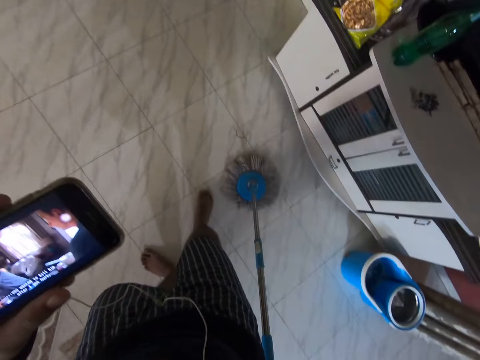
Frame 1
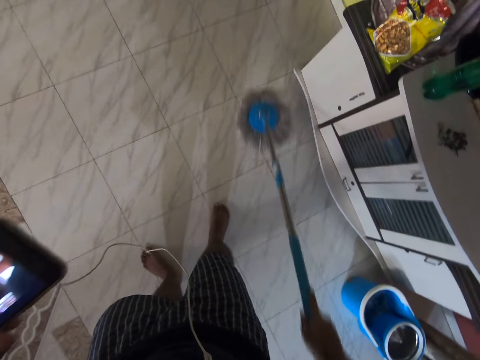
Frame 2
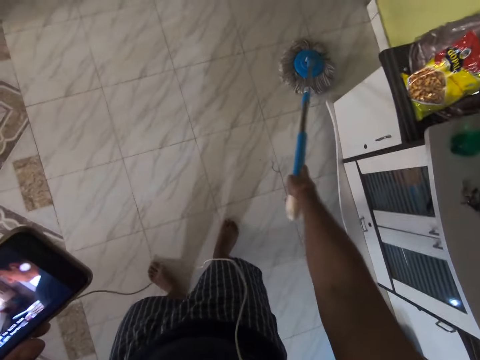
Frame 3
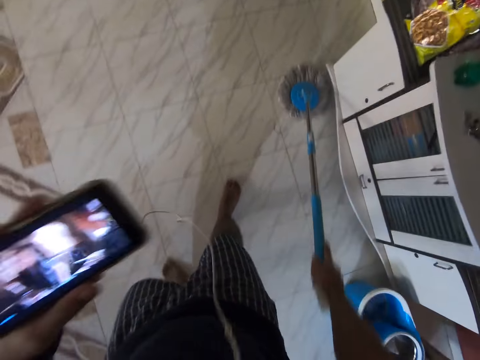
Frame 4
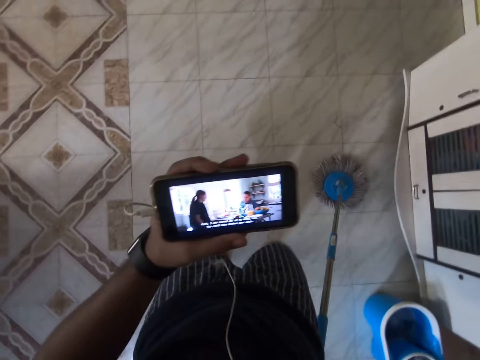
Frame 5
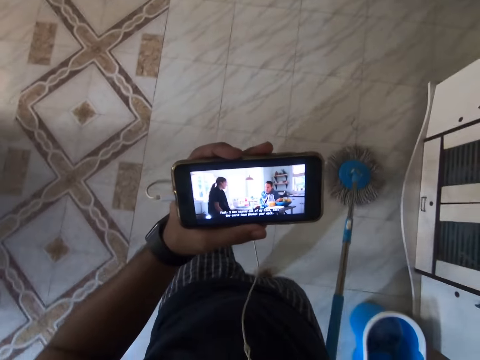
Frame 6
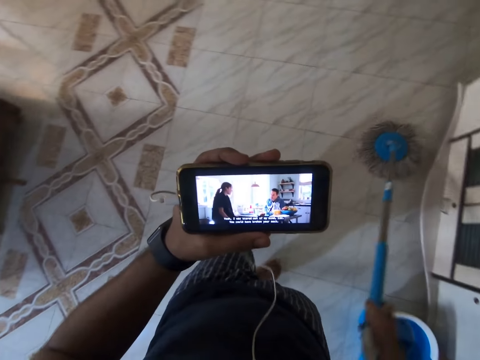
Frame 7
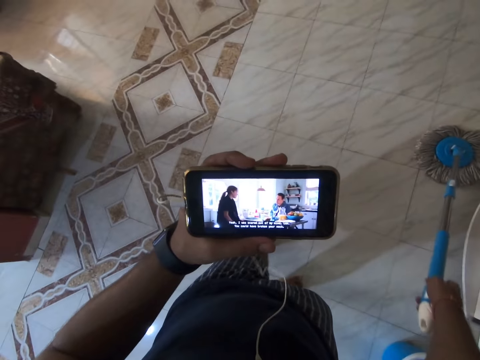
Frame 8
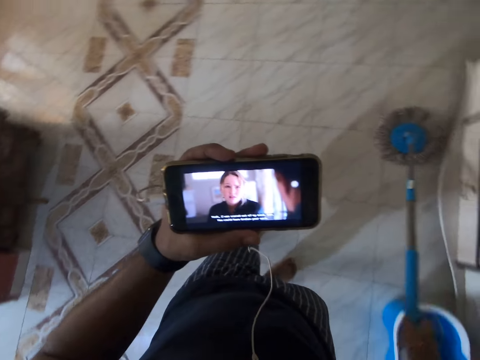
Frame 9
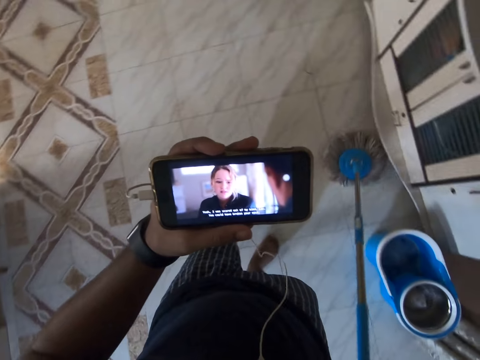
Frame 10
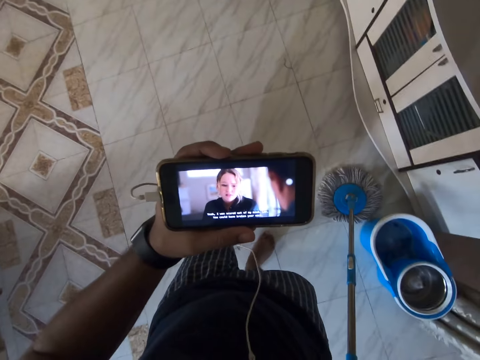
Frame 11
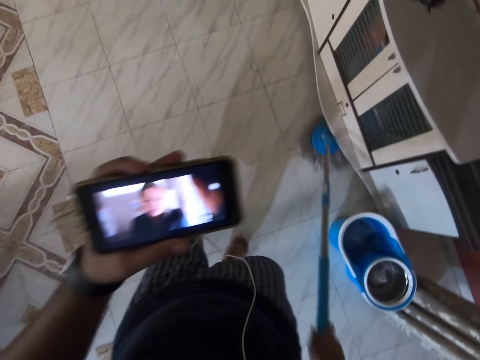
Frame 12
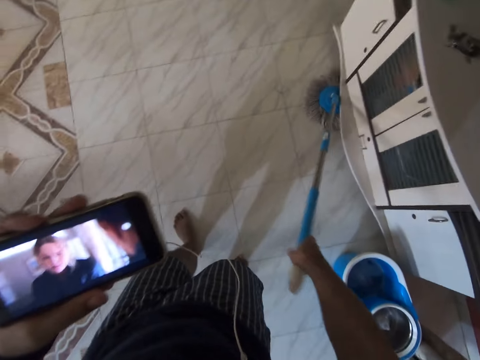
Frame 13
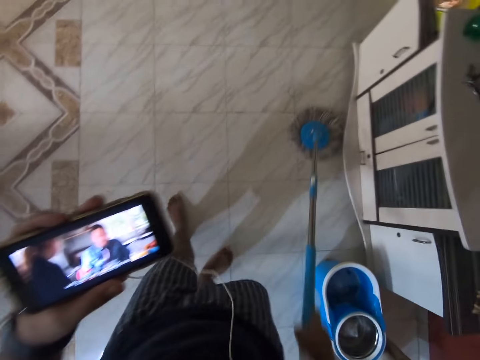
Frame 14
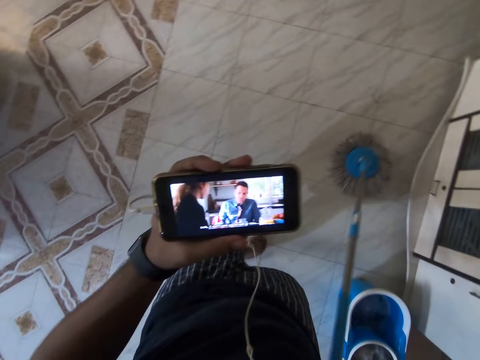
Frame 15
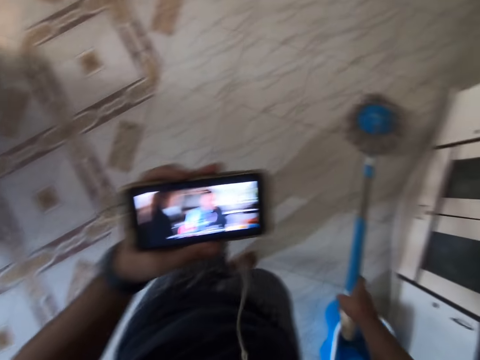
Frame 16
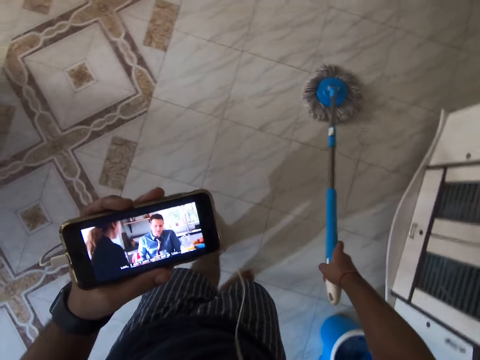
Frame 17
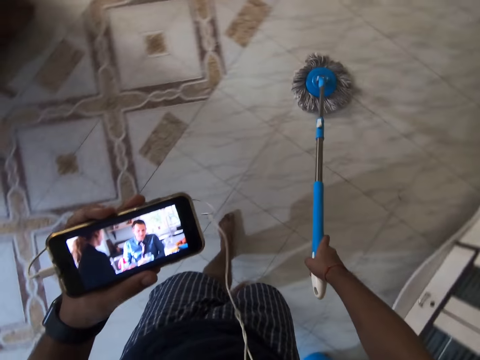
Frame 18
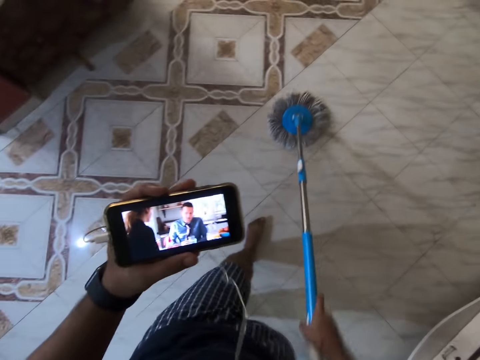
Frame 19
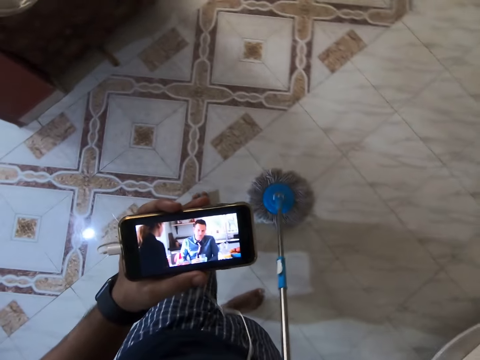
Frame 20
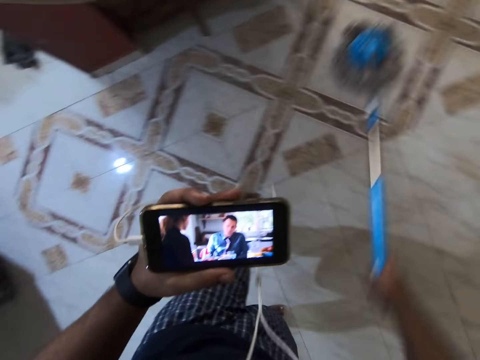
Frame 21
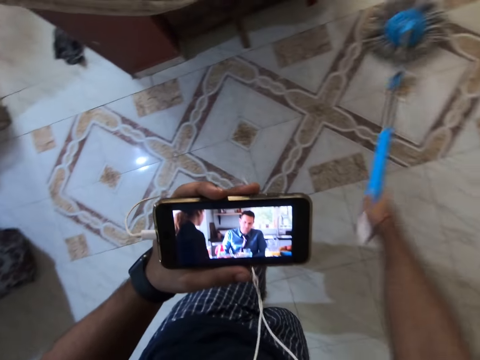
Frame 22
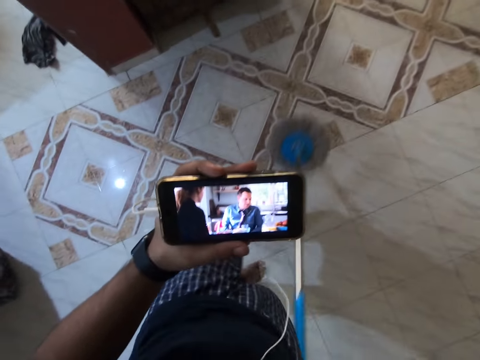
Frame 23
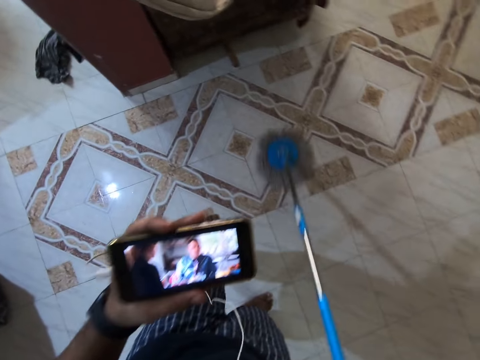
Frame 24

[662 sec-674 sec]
The camera wearer watches via the phone. They mop the room.

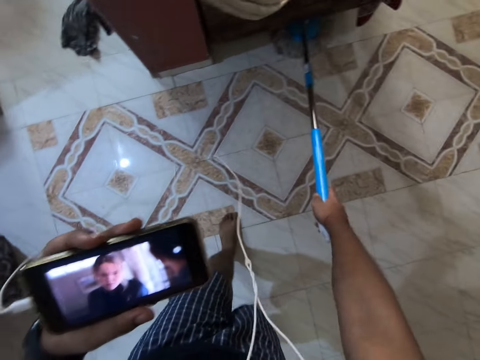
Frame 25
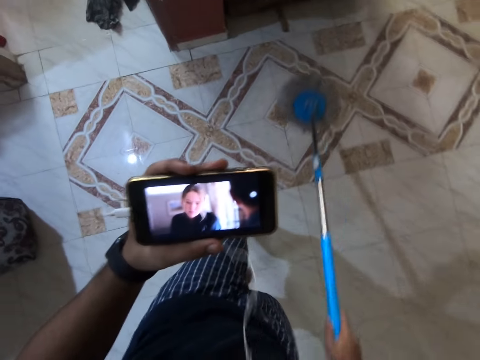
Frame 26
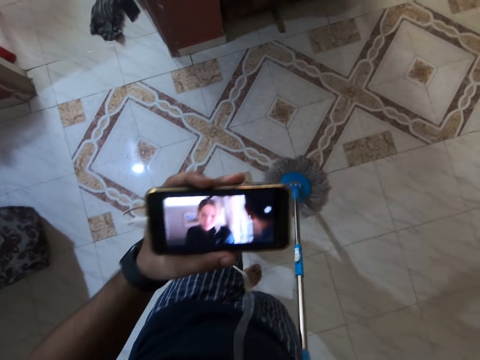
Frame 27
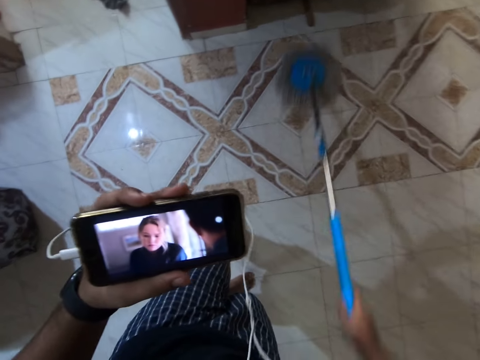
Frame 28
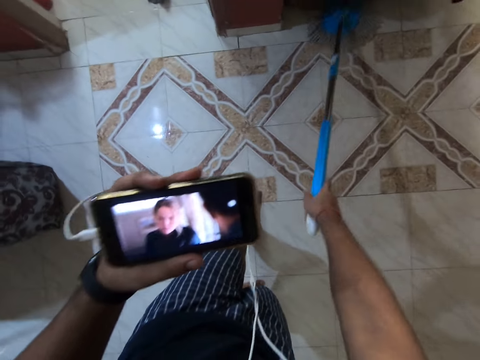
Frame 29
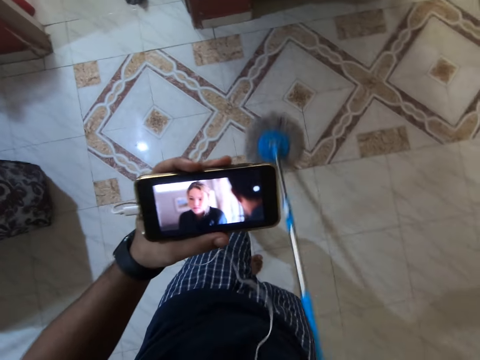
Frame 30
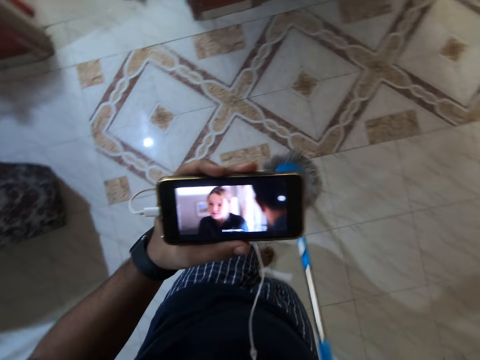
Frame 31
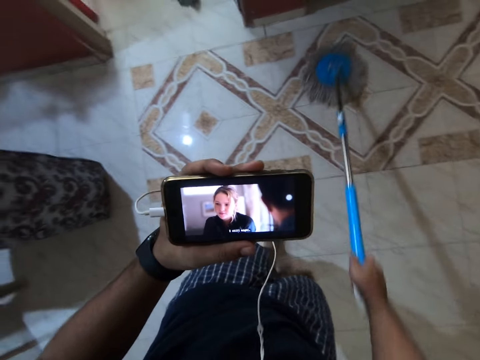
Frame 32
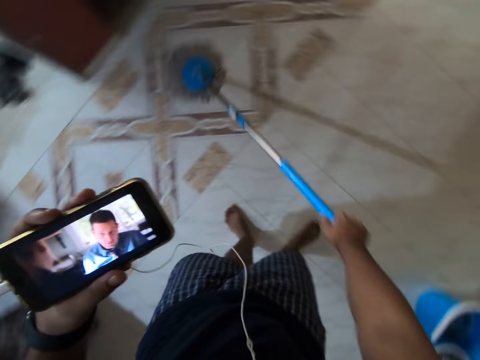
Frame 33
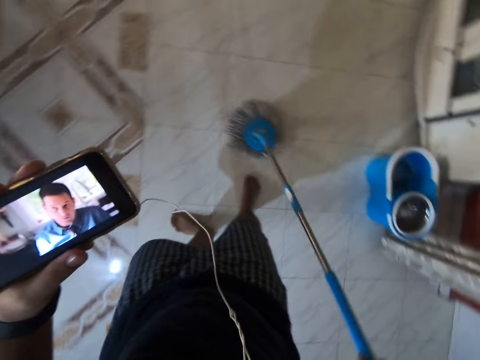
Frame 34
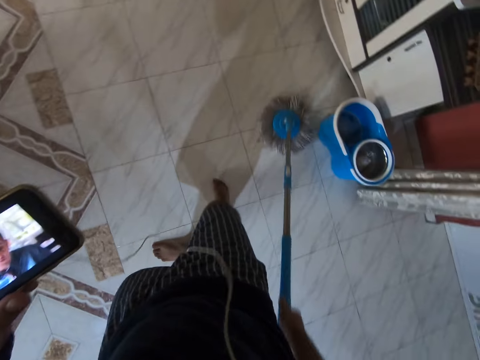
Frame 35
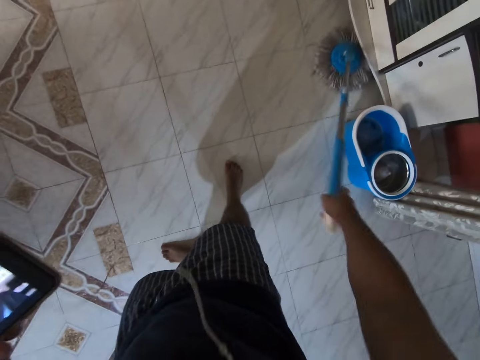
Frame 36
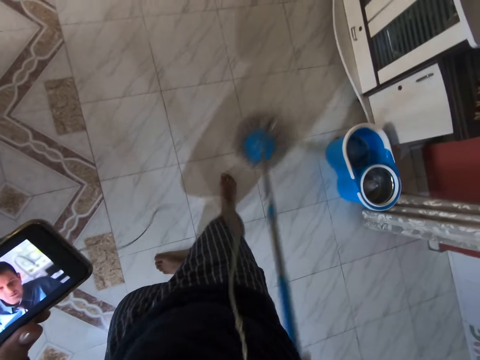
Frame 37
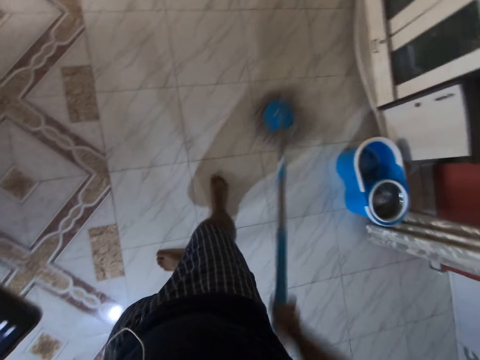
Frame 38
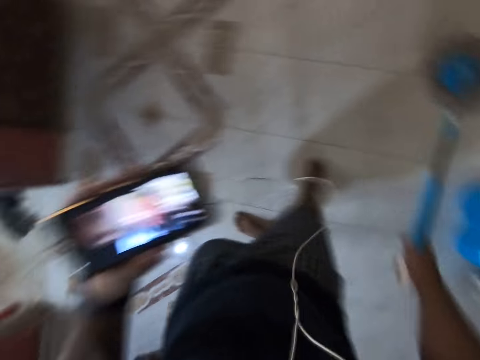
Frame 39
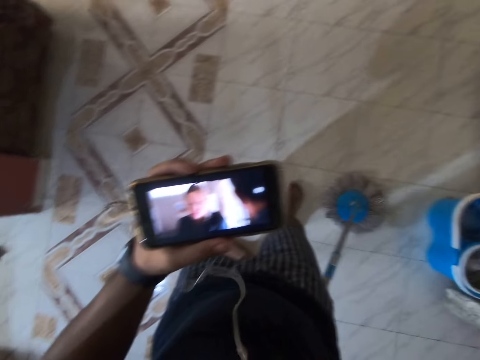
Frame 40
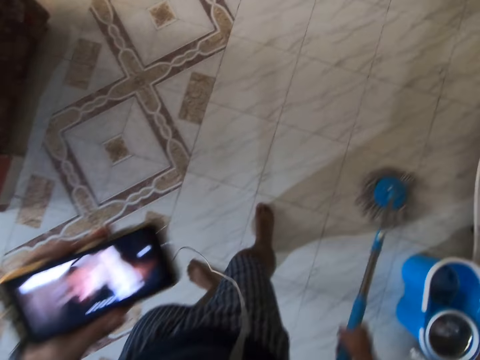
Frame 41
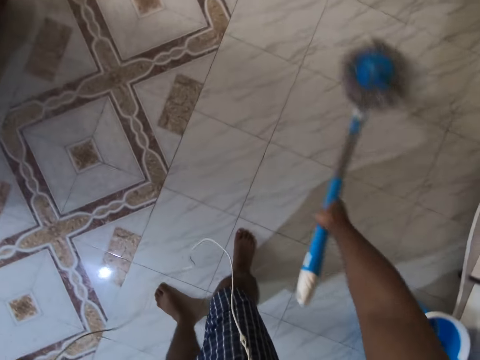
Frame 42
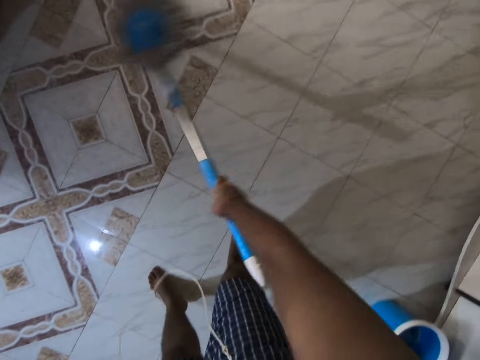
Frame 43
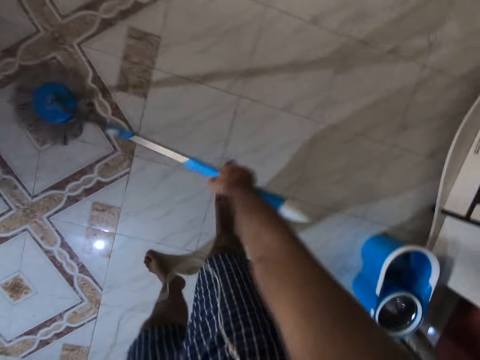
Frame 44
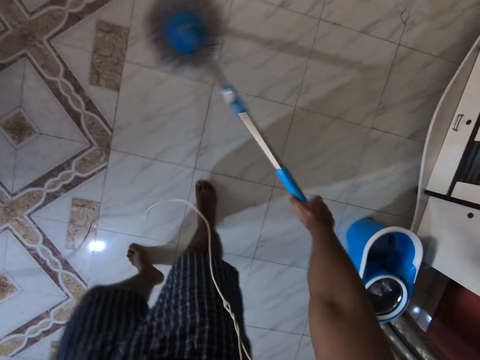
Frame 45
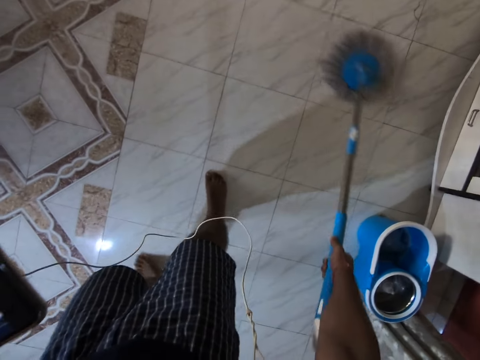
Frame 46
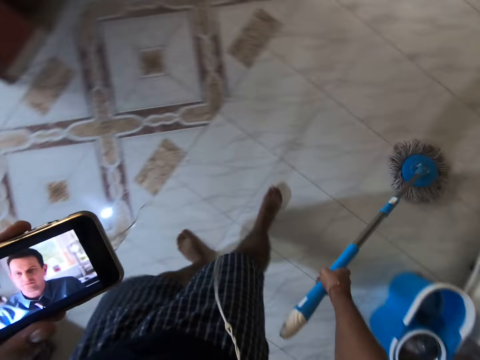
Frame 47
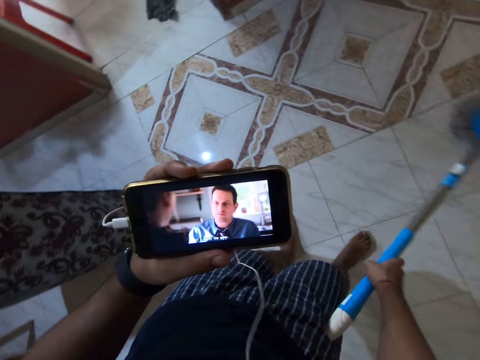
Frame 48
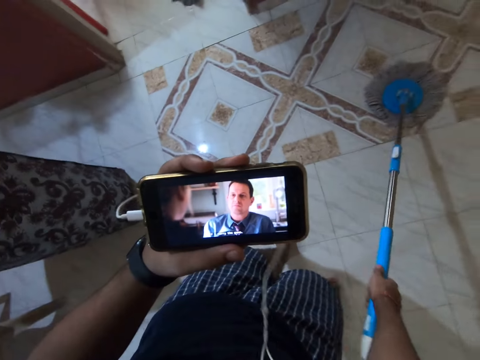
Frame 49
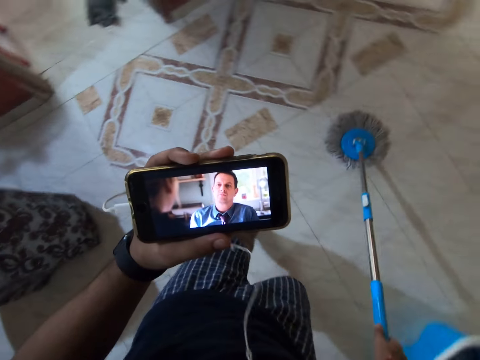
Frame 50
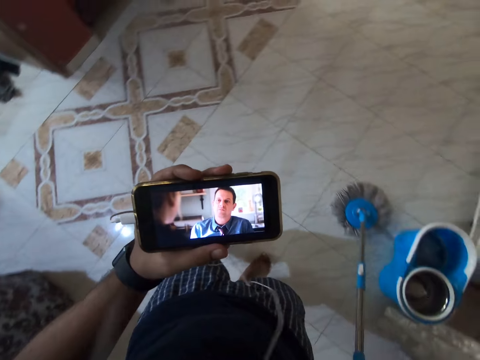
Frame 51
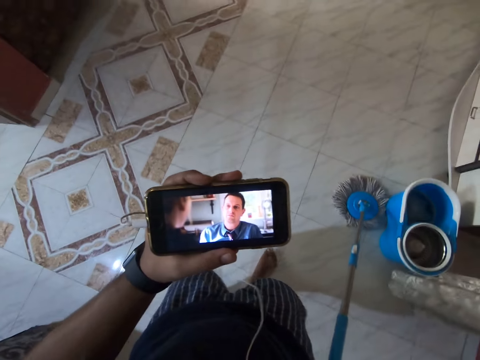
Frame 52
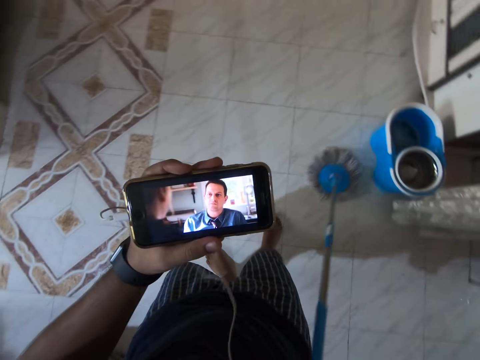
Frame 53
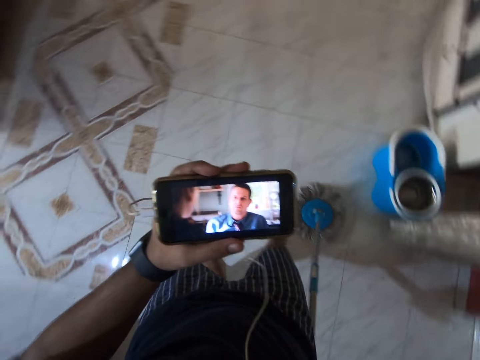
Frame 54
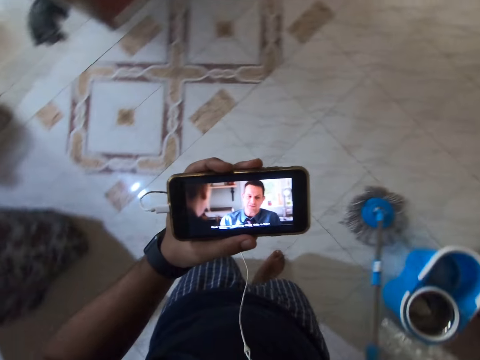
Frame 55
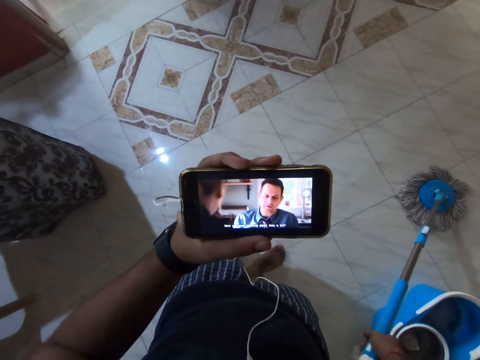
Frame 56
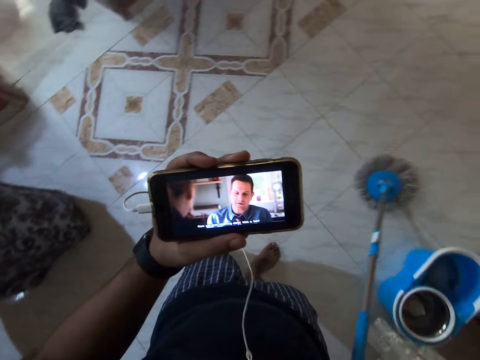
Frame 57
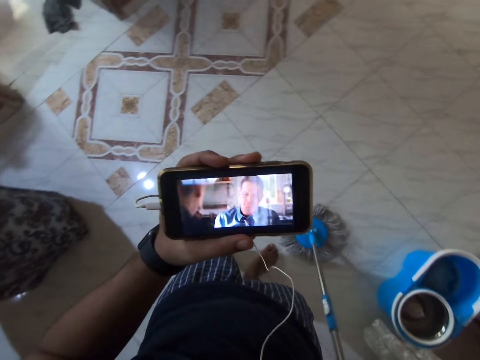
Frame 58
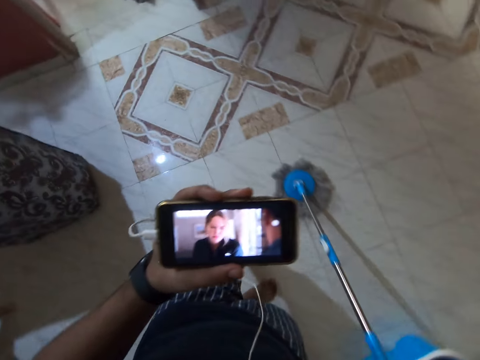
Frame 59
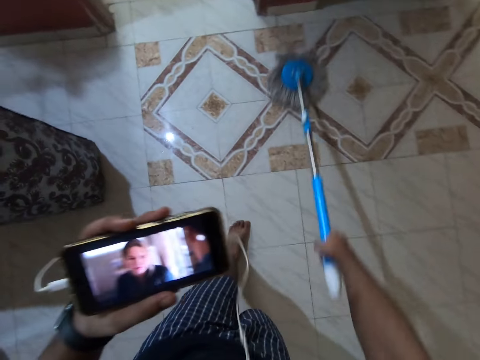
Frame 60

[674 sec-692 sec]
The camera wearer watches via the phone. They mop the room. They watch via the phone again.
